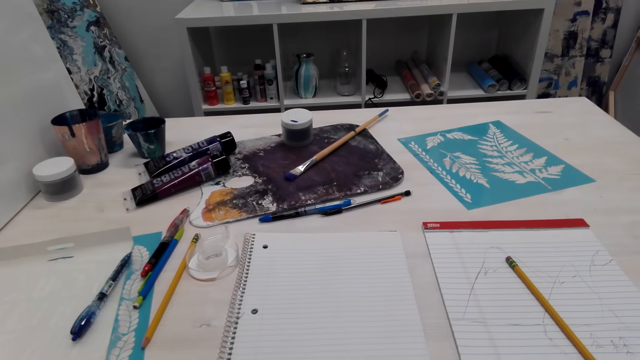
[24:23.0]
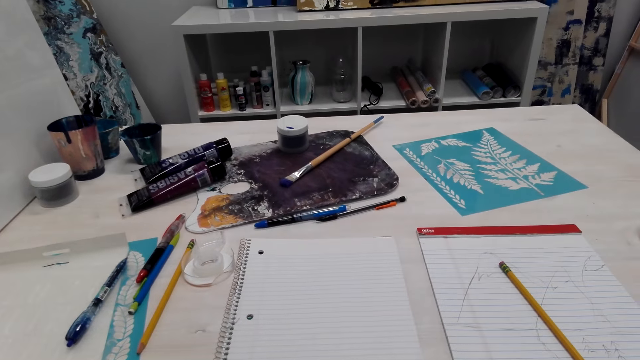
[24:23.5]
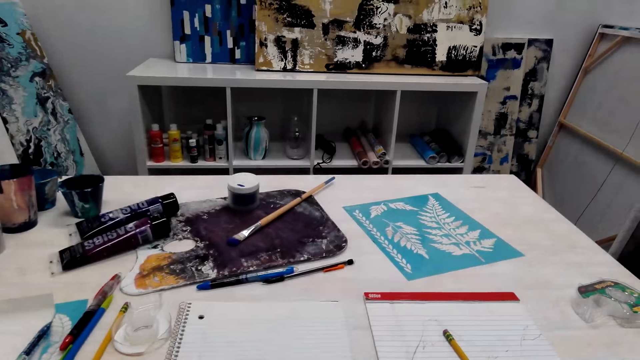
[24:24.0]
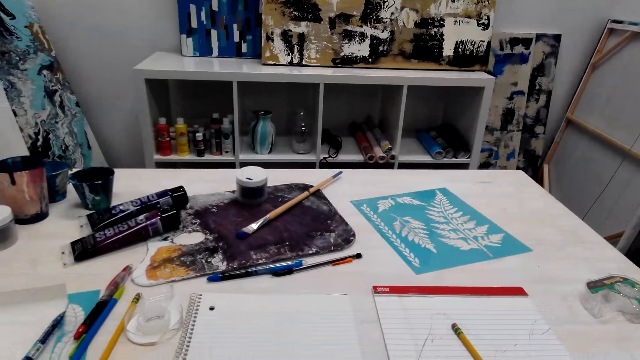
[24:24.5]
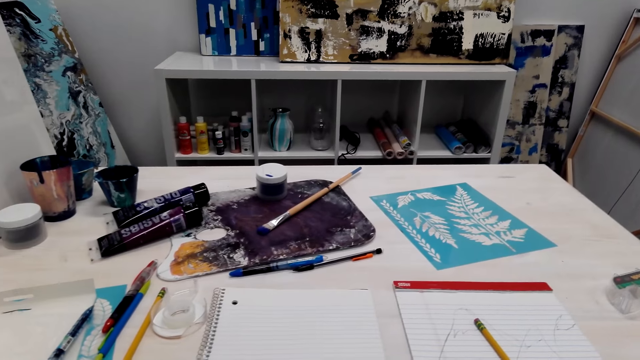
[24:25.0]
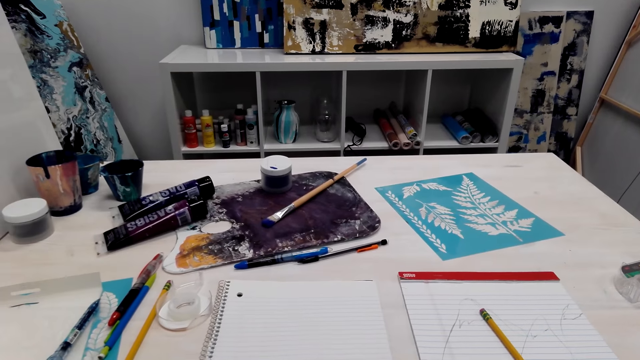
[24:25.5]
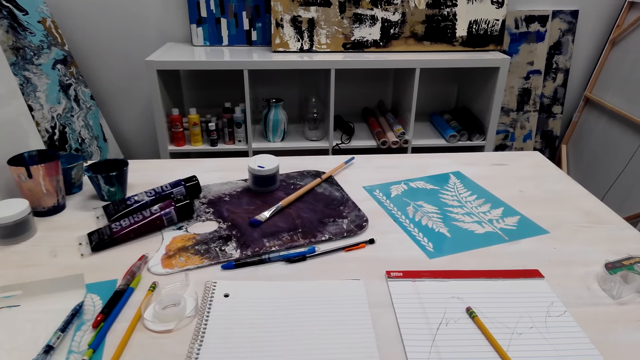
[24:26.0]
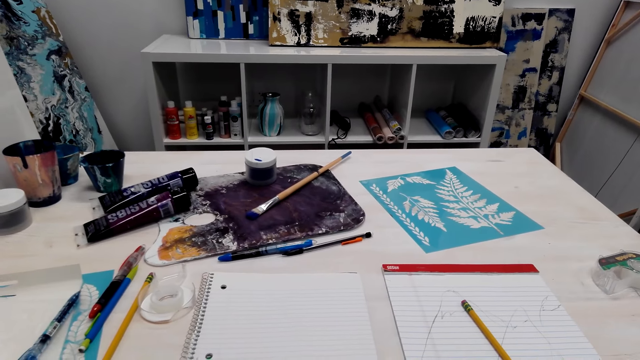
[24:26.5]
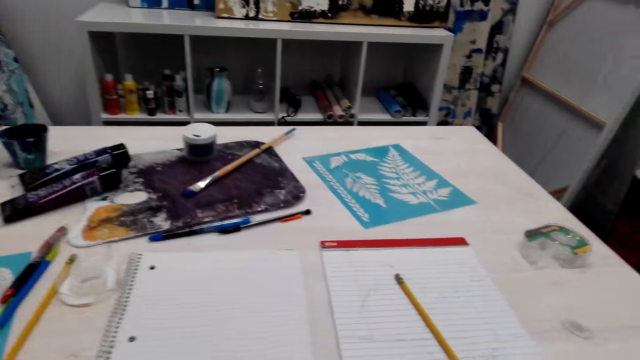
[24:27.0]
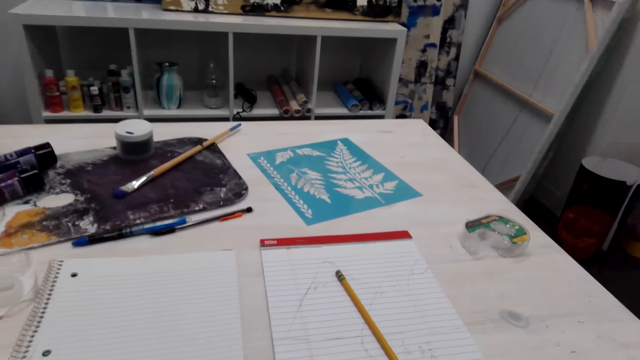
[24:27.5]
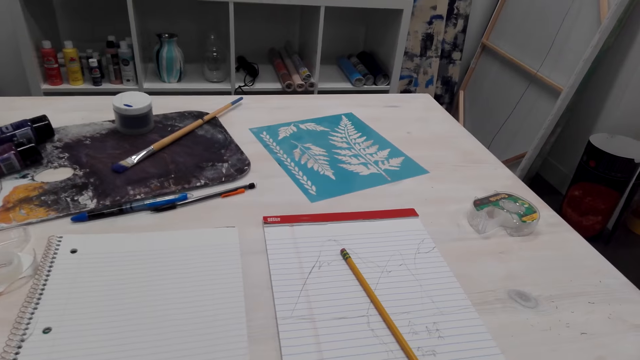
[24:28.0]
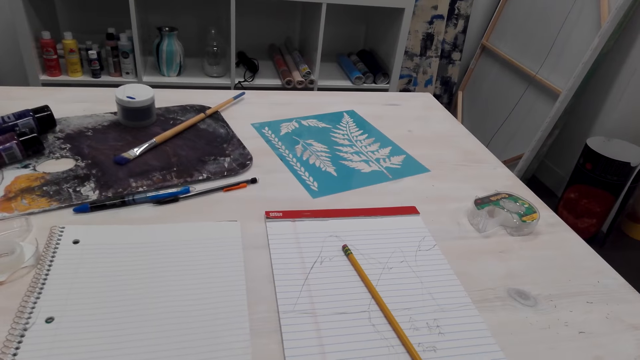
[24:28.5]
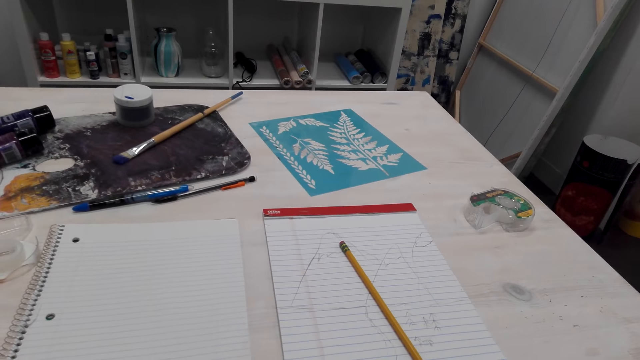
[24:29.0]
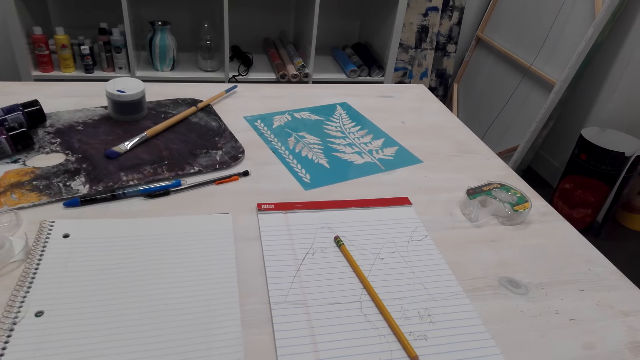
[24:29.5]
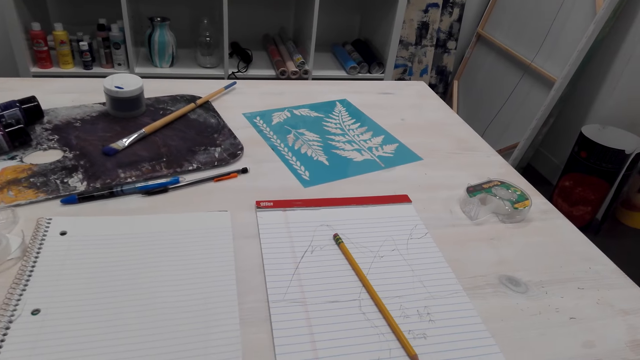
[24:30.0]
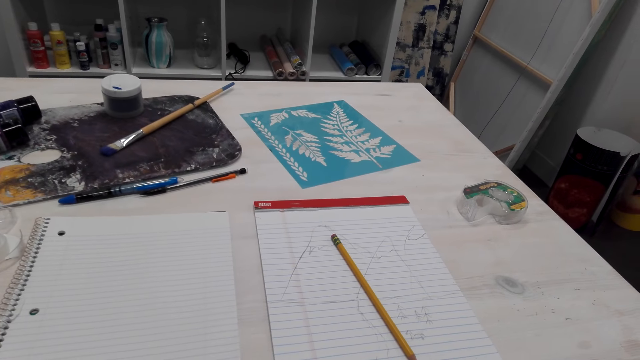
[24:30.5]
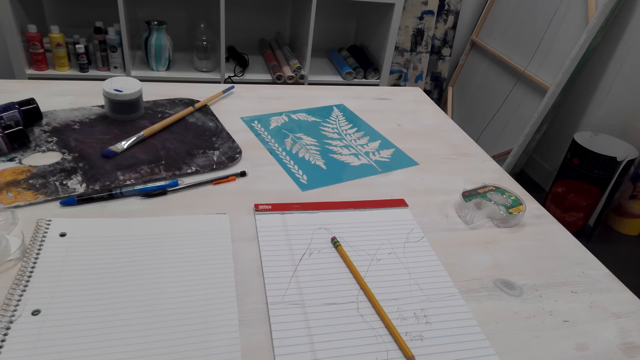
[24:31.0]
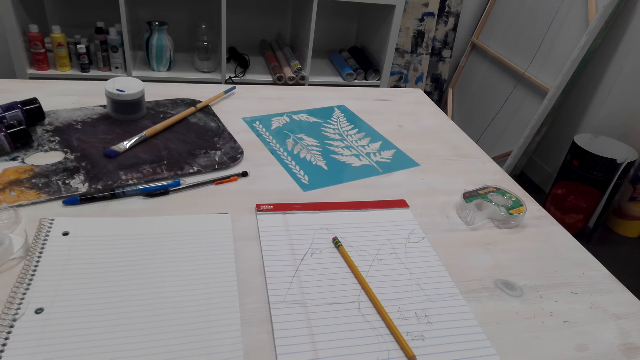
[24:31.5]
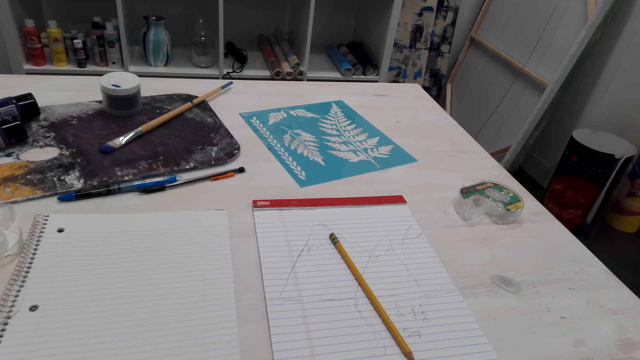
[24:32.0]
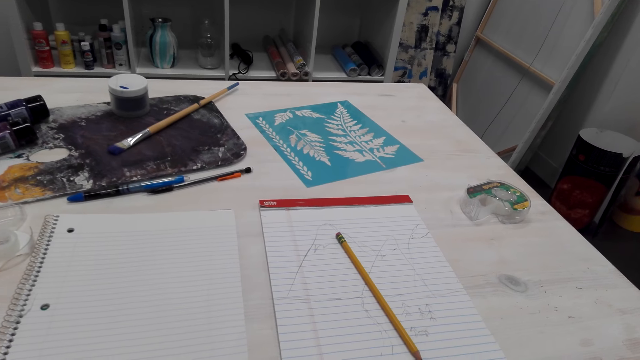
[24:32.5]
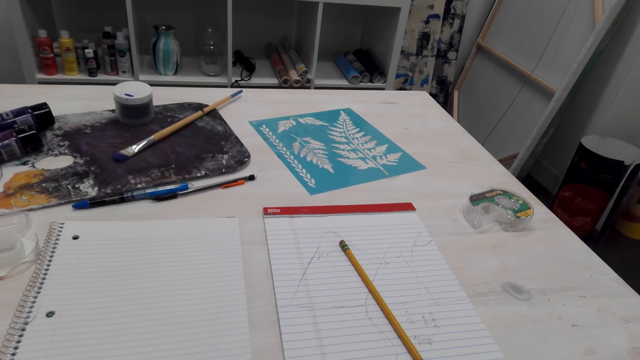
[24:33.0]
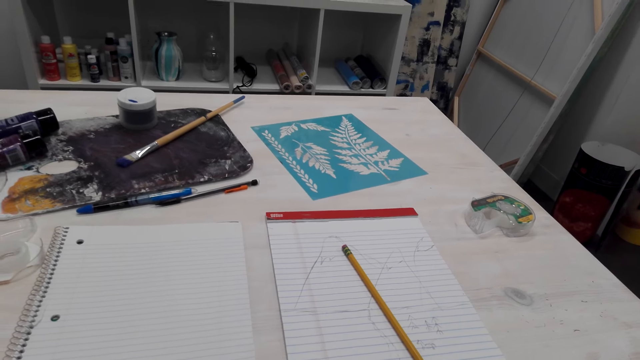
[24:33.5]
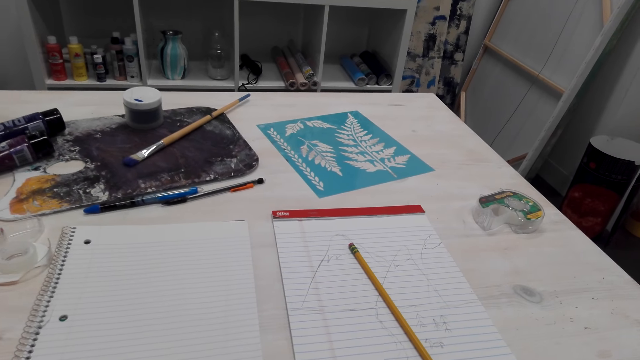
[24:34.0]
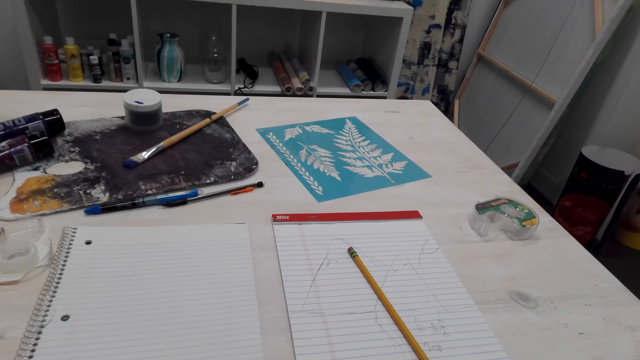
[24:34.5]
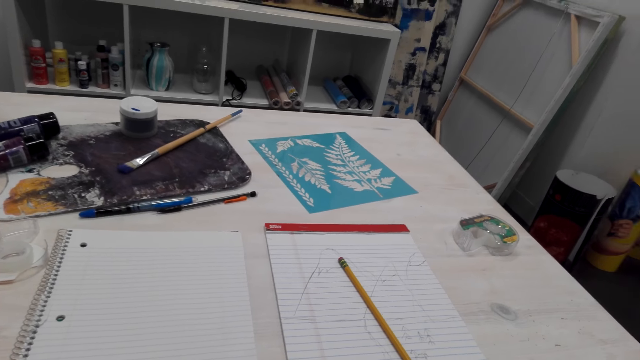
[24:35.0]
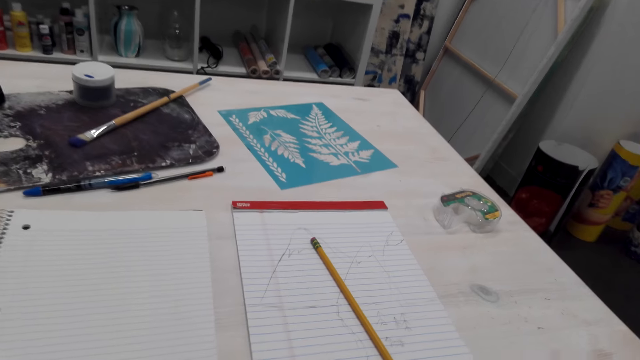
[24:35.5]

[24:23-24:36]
A person talks with the camera wearer. The camera wearer talks with the person. They talk with the person again.

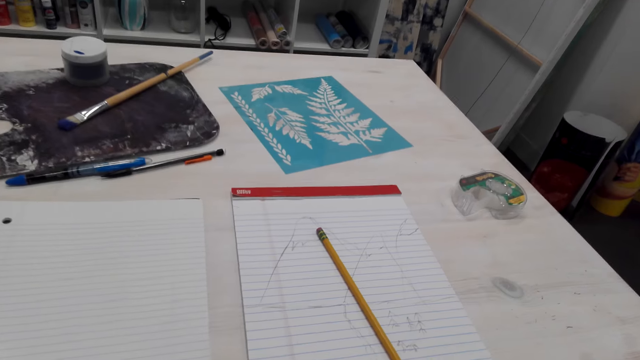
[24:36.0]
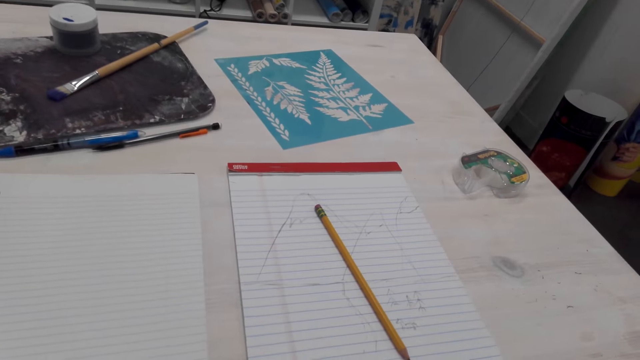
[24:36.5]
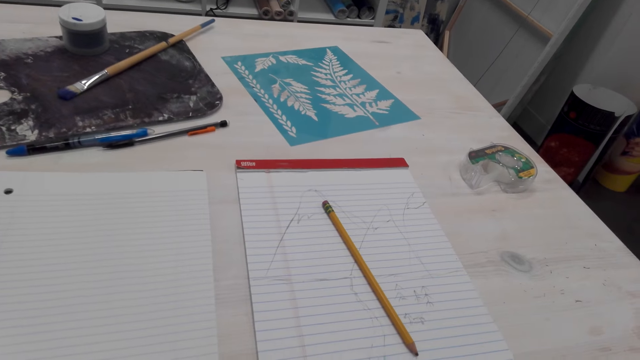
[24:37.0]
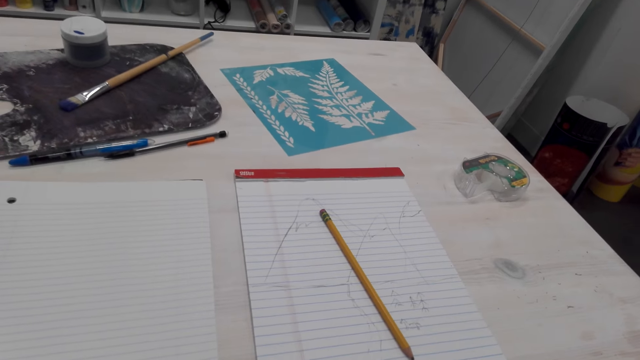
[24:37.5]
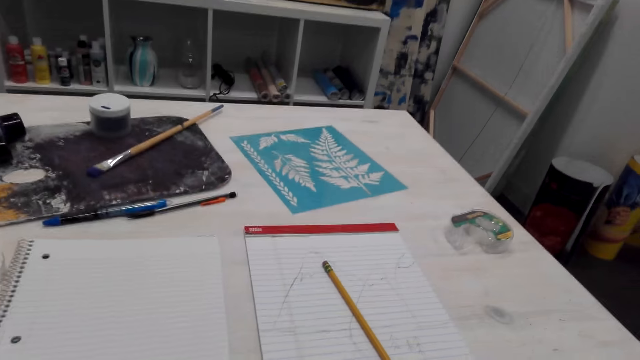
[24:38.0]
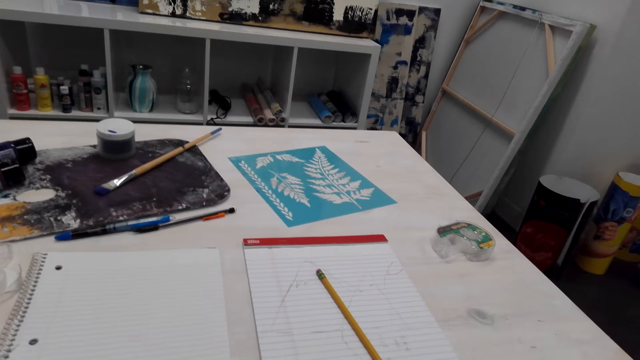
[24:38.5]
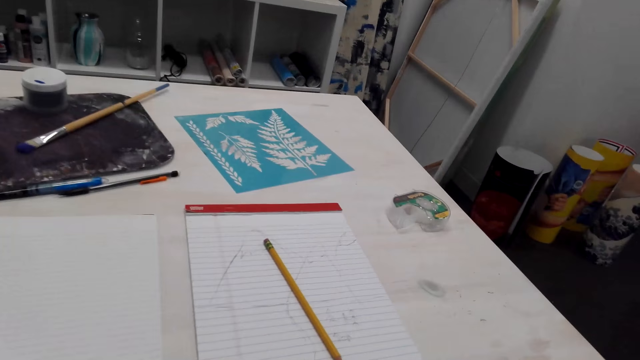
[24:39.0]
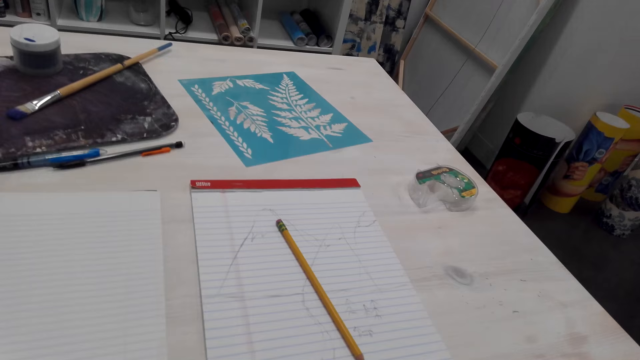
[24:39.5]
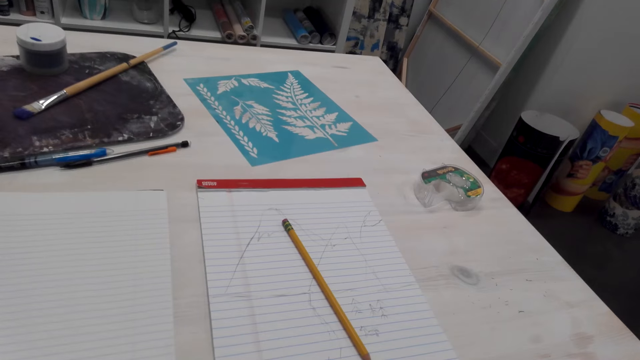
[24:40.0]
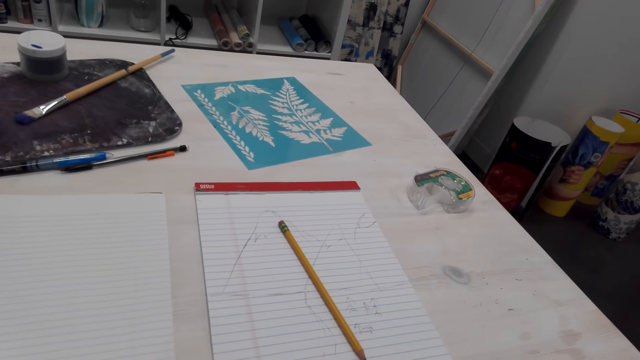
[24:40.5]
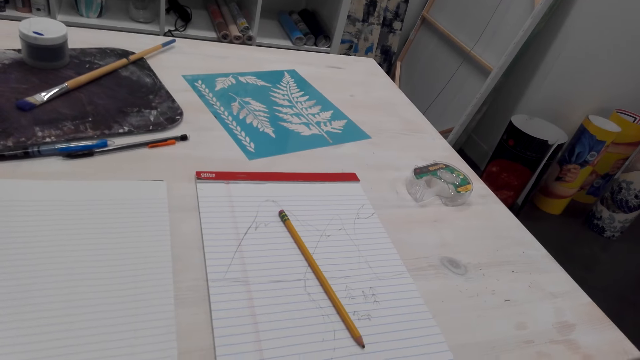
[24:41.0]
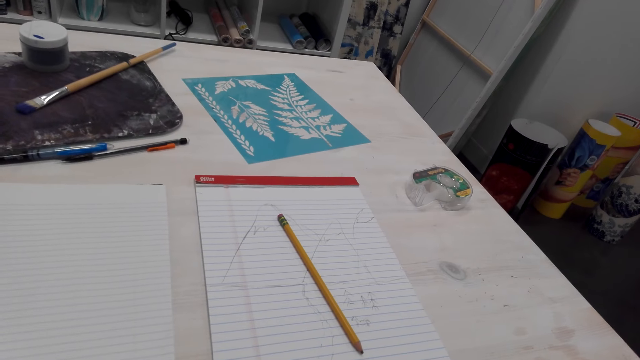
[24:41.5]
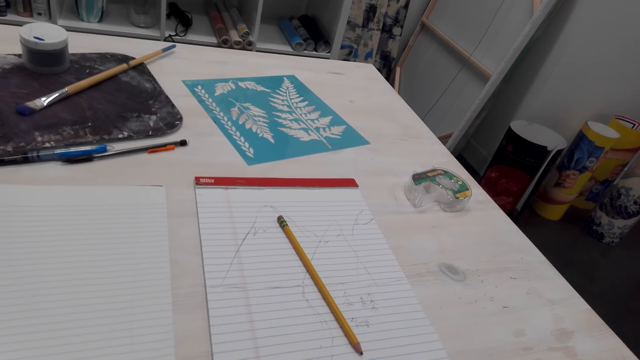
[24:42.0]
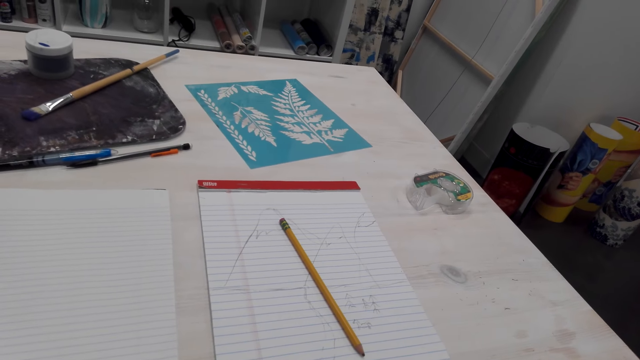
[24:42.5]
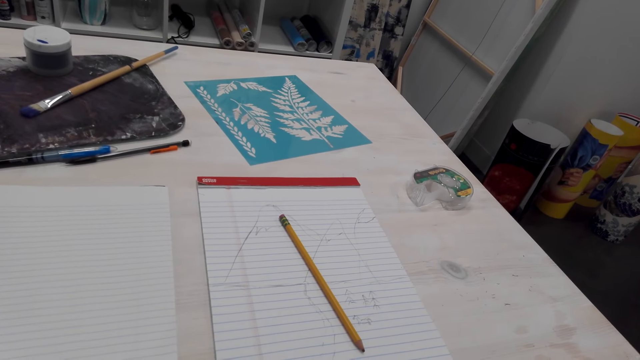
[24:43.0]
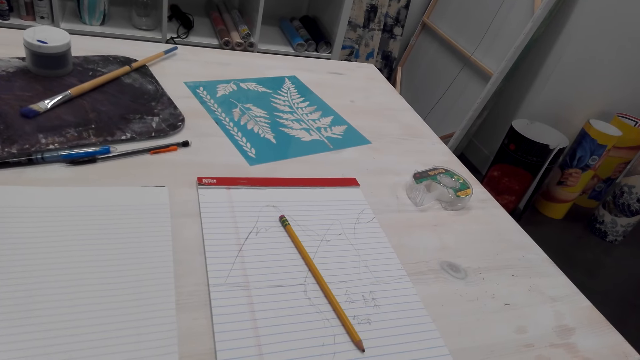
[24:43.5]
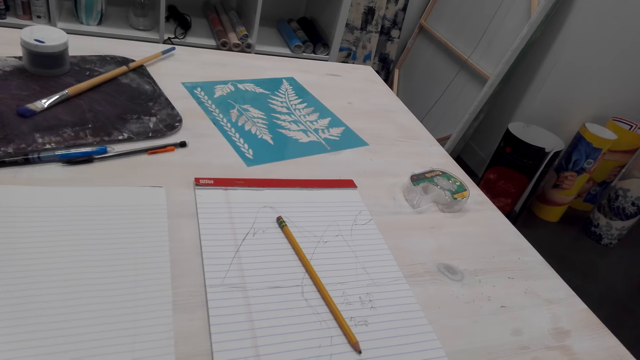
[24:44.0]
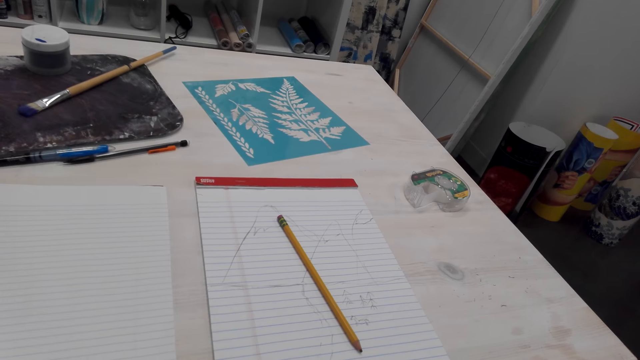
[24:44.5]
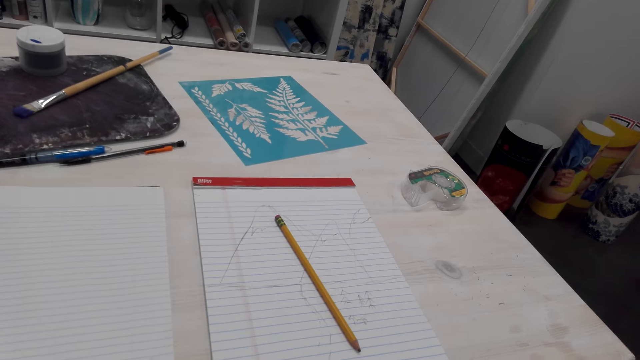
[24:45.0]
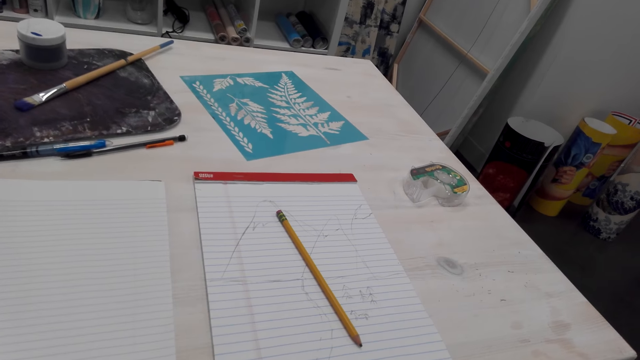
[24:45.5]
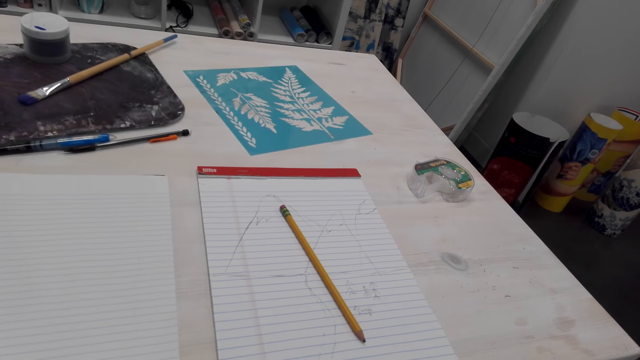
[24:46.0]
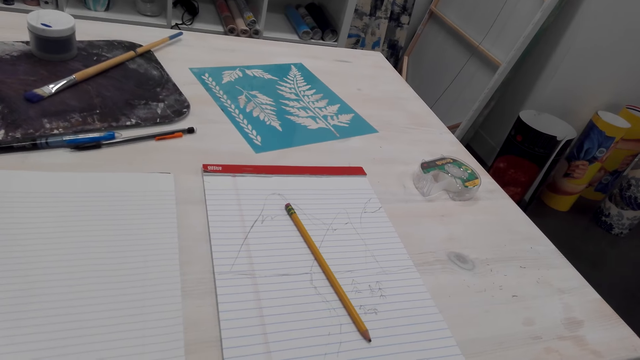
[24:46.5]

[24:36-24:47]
The camera wearer laughs. A person talks with the camera wearer. The camera wearer talks with the person.
